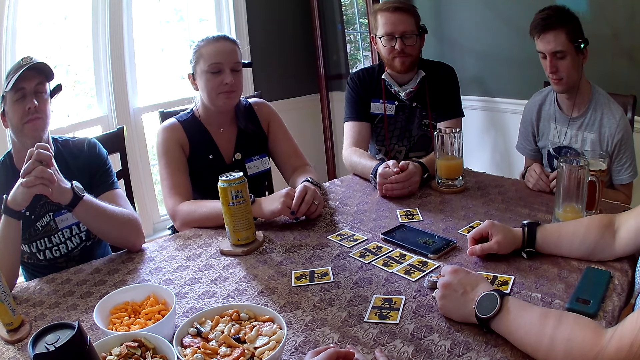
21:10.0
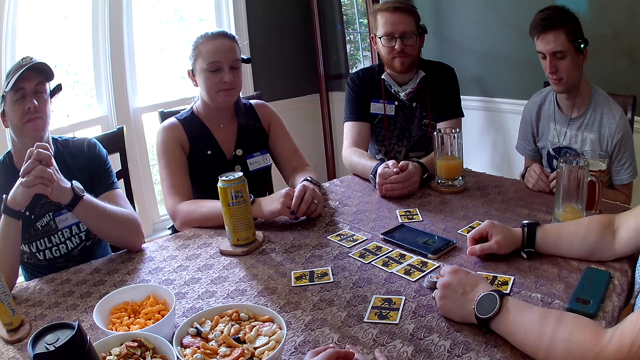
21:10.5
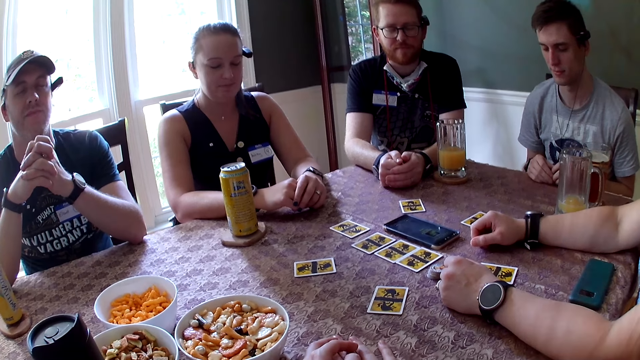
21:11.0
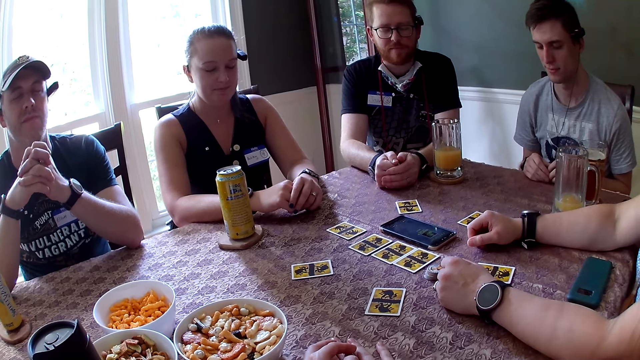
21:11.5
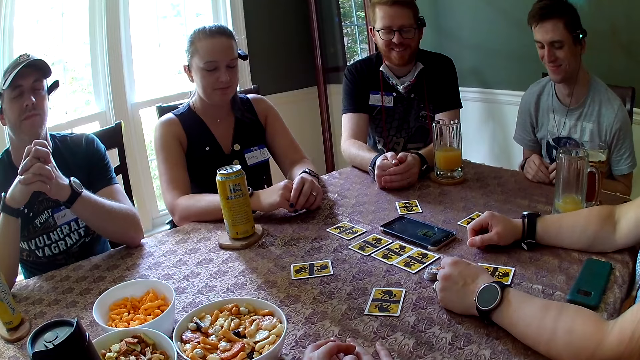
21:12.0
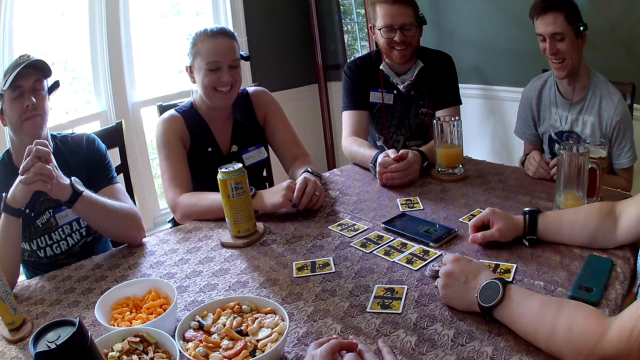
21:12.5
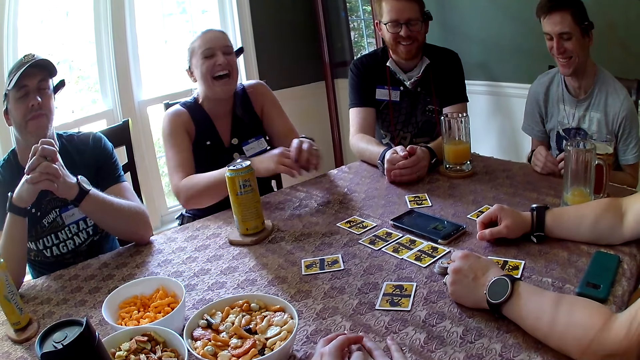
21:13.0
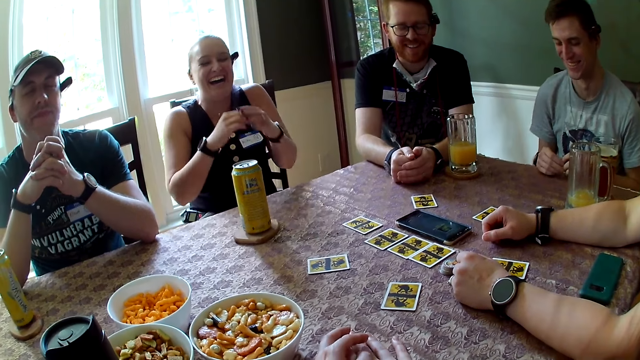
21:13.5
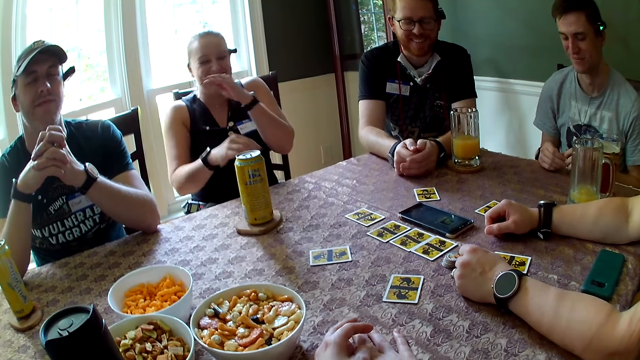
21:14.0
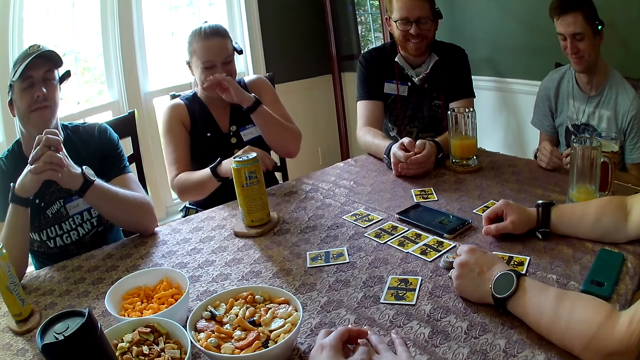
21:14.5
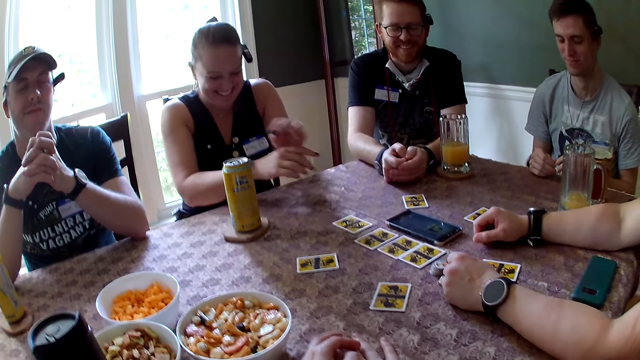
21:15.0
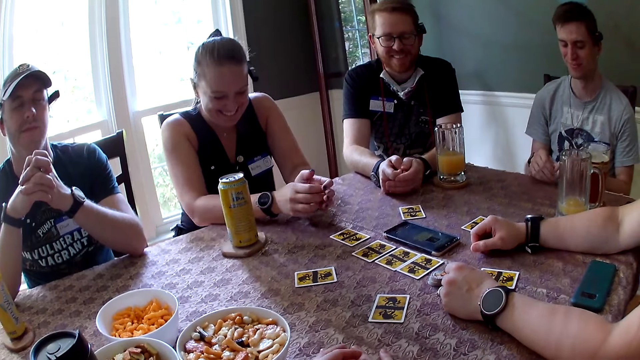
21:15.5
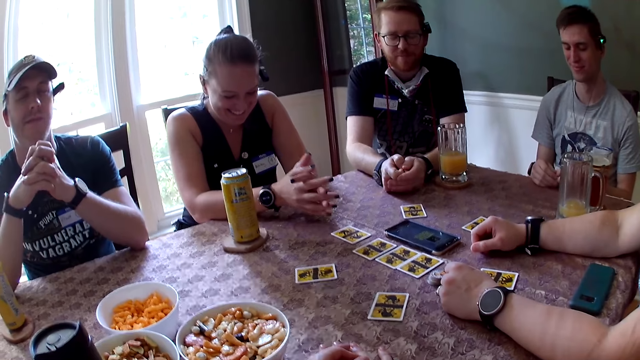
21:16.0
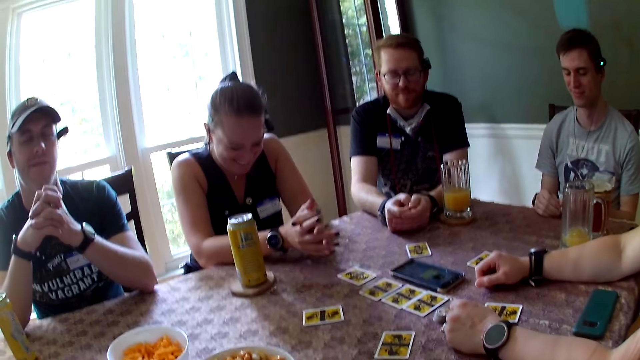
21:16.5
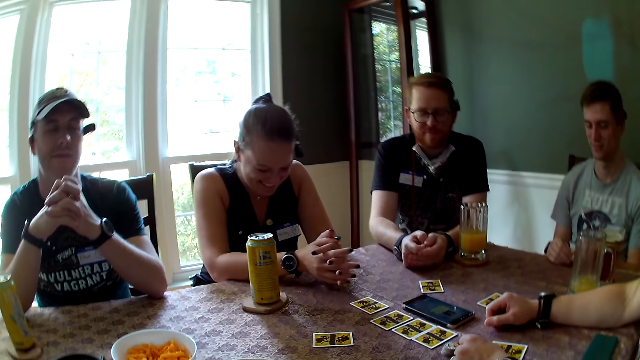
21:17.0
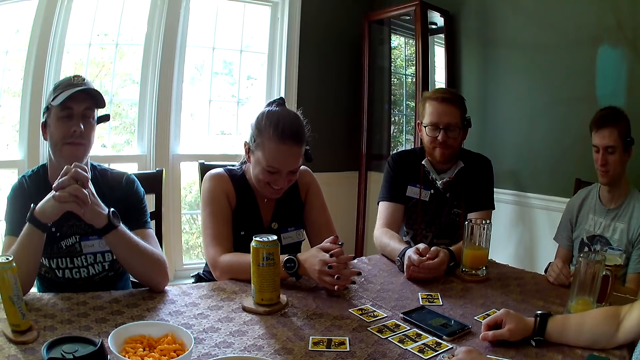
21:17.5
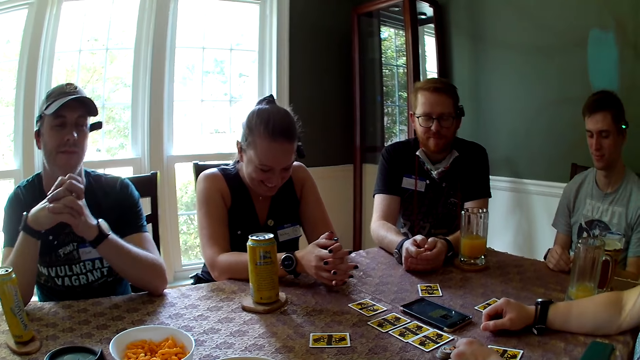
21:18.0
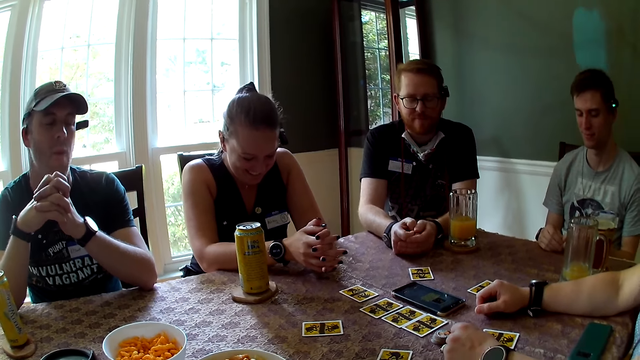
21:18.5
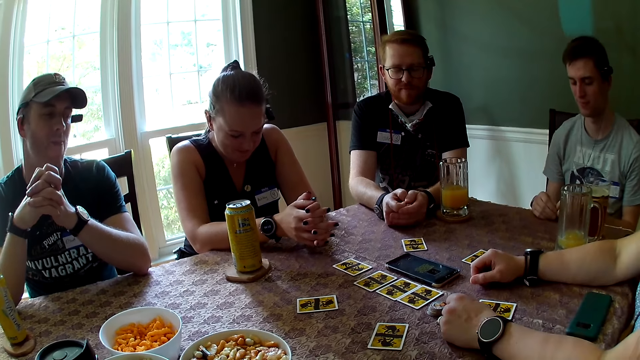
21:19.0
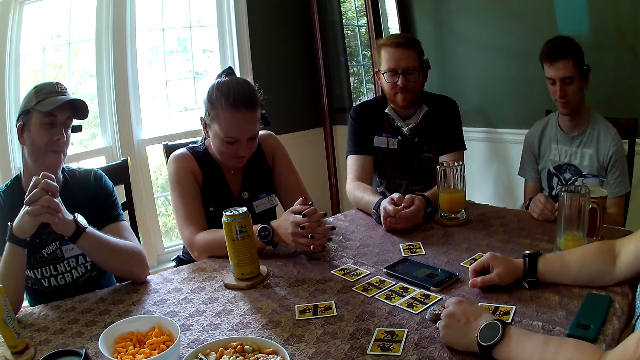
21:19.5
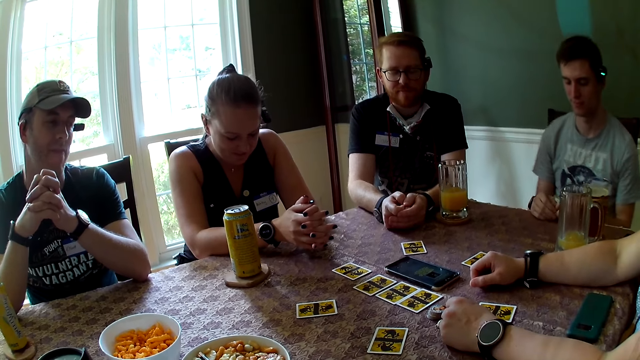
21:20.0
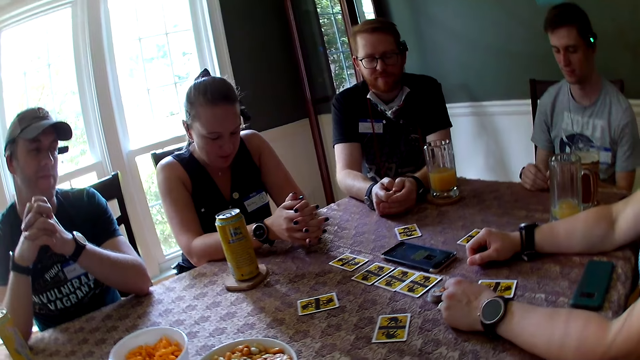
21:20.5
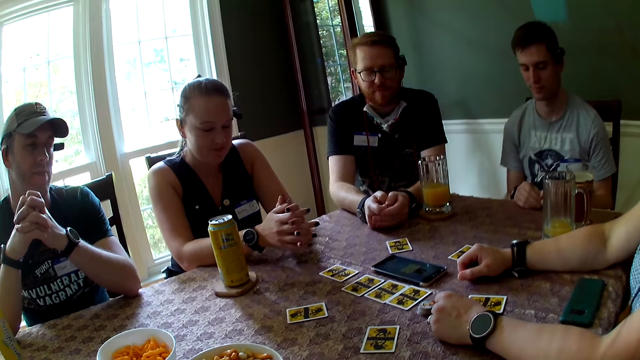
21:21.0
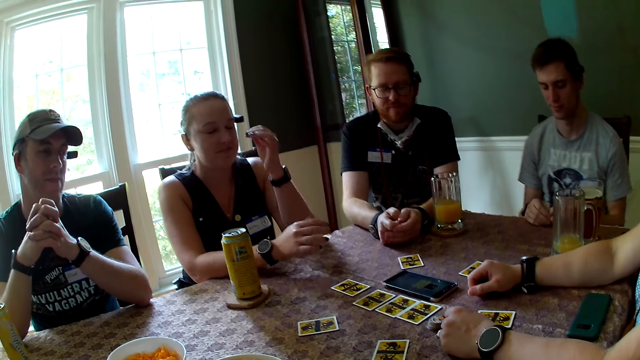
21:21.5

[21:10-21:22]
A man laughs. Another man laughs. A woman laughs. Another woman laughs. A woman leans back. The camera wearer speaks. The woman leans forward. A third man opens his eyes.

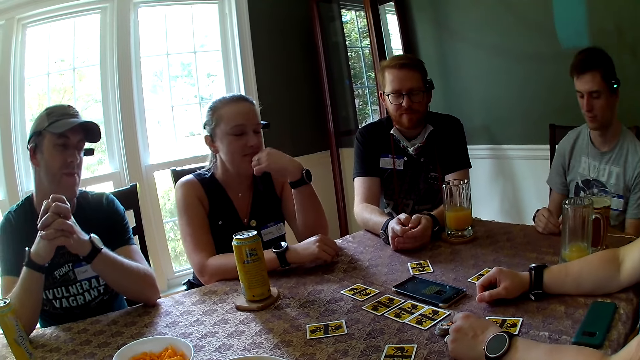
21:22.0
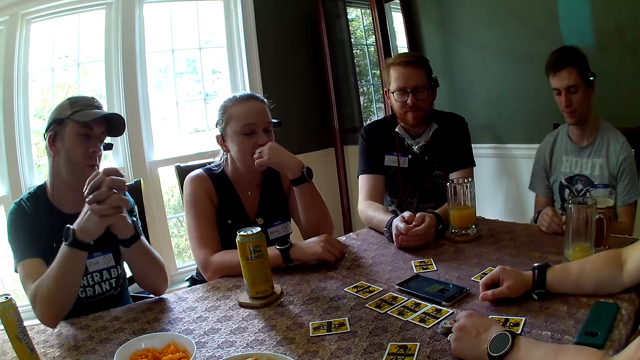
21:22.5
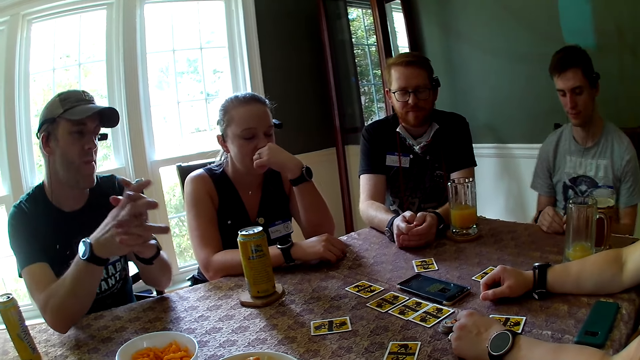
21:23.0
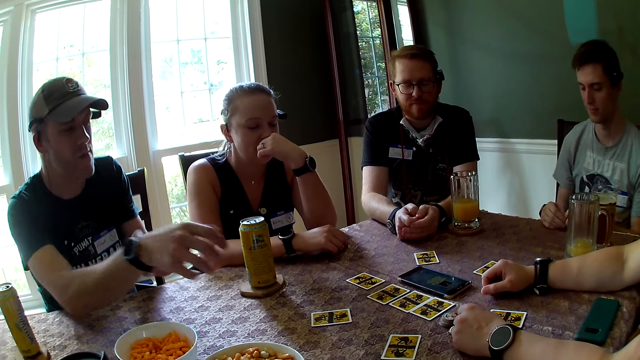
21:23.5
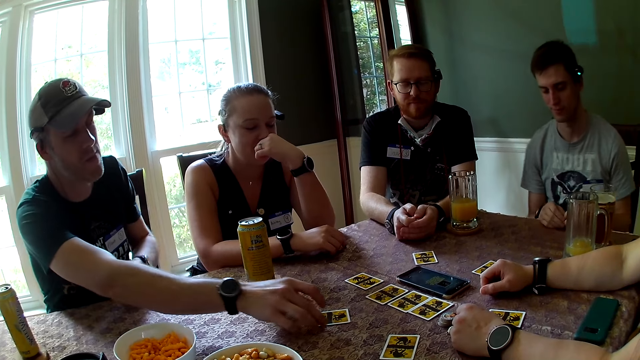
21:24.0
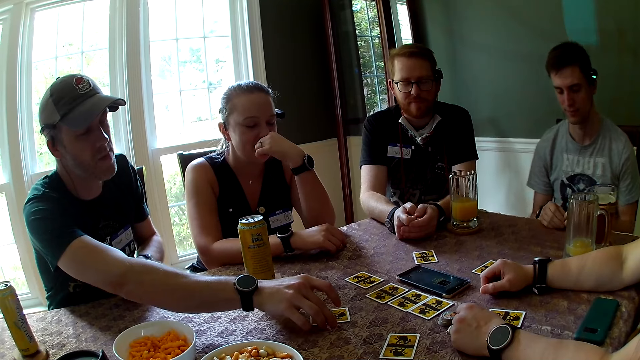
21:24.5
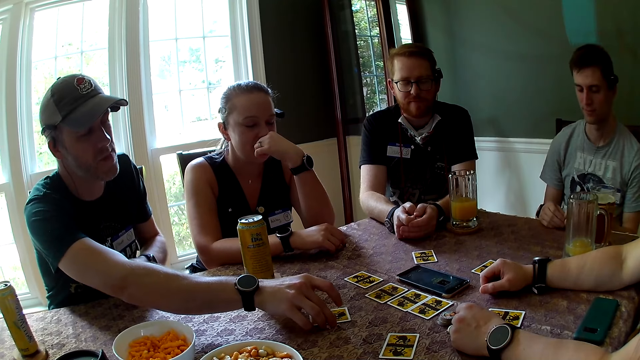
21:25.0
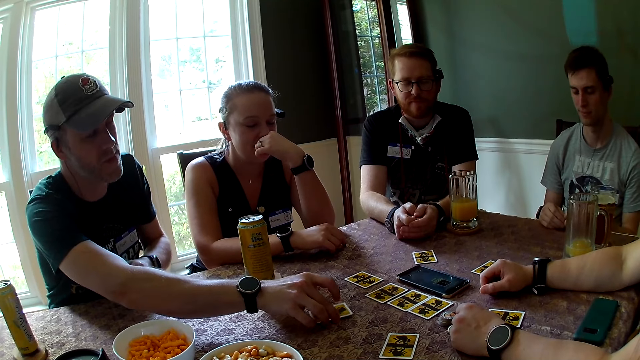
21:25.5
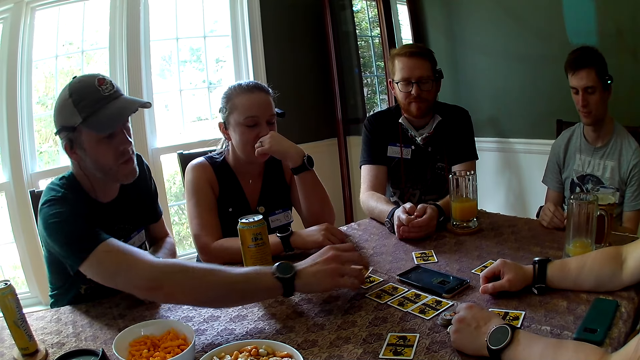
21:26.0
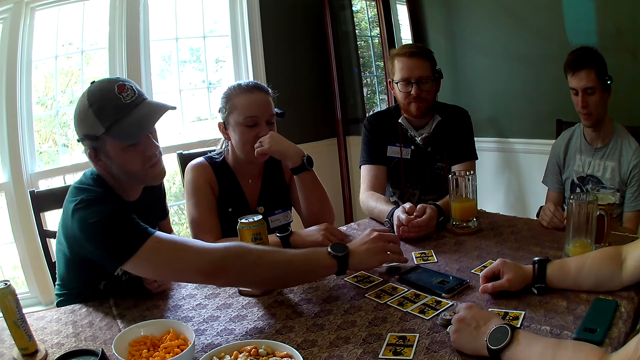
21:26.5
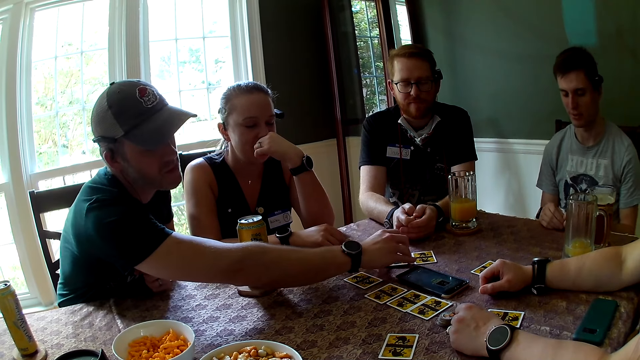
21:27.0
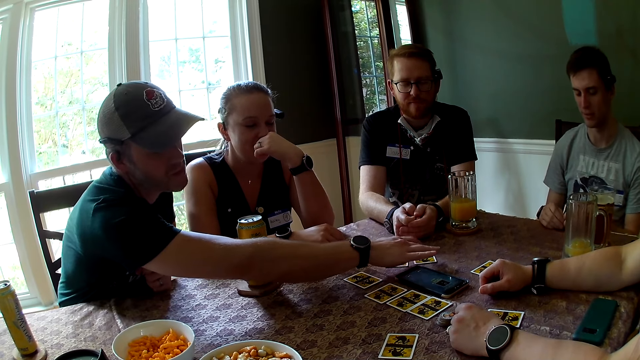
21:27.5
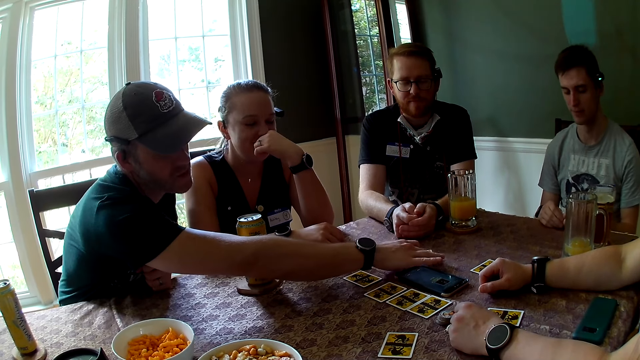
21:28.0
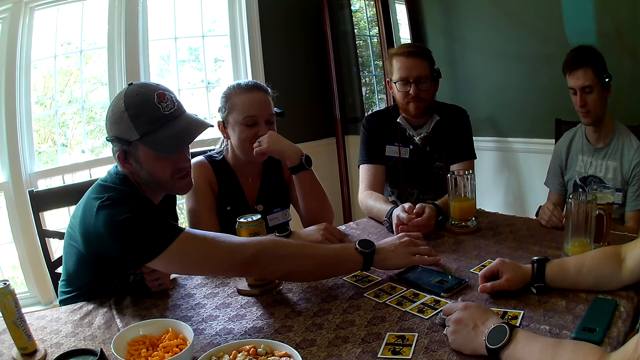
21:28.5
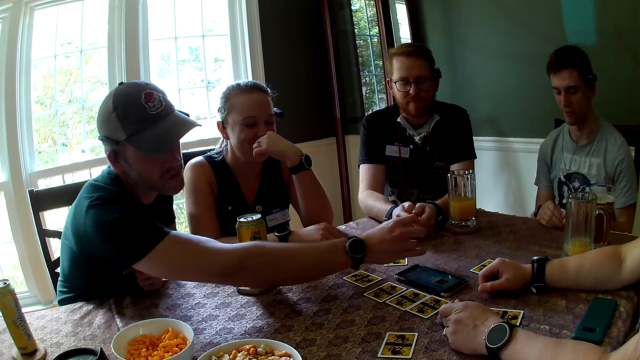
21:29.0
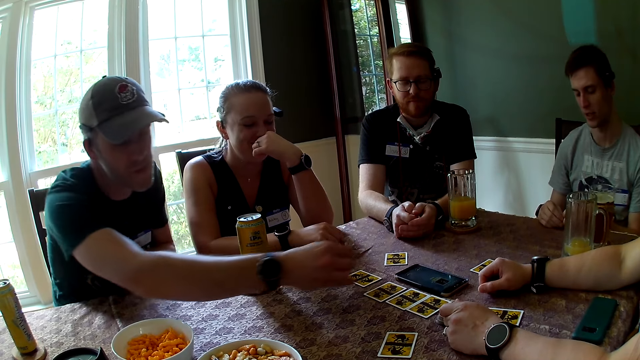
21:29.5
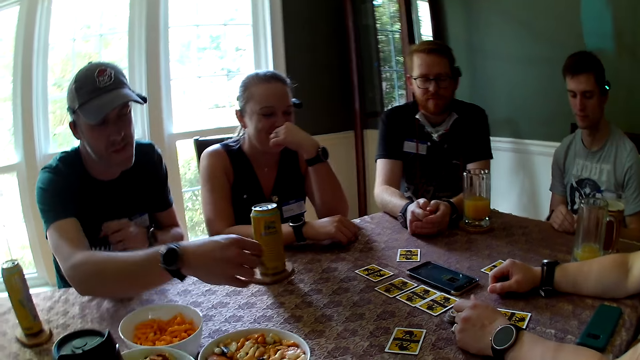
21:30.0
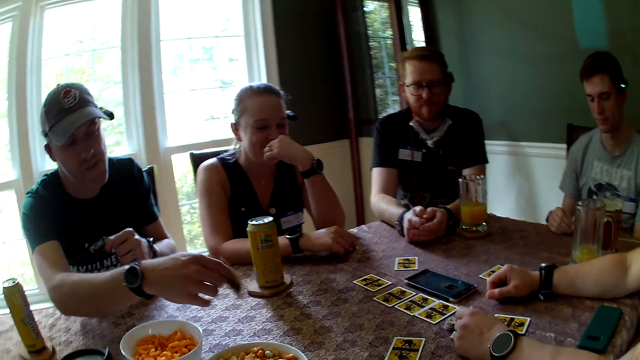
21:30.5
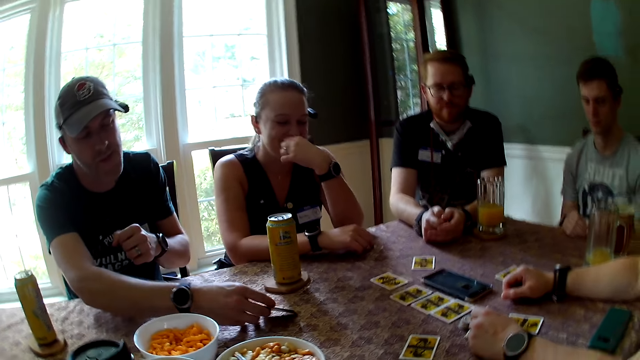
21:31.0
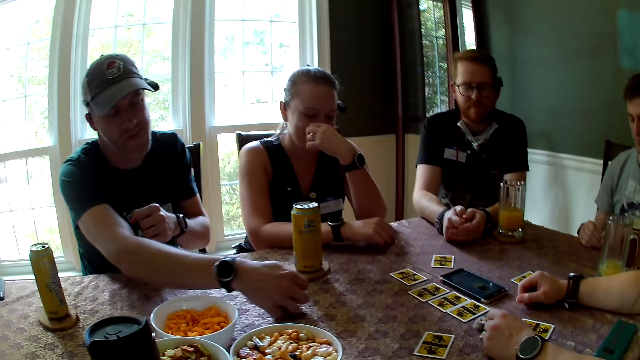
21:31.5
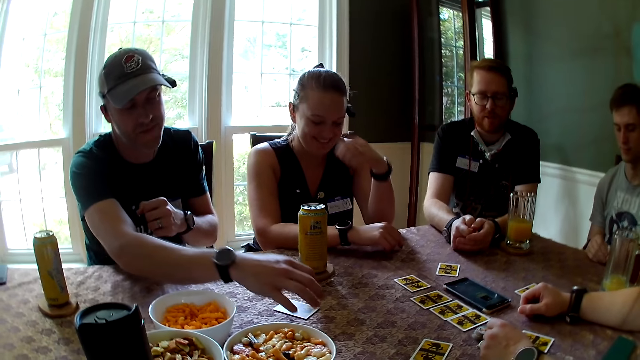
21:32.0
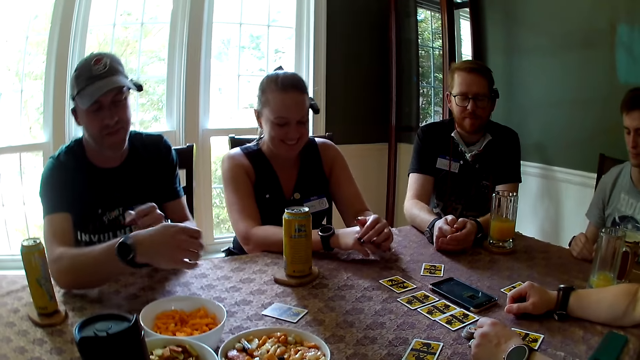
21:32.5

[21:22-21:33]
A woman puts her hand in her mouth. A man takes a card from the table with his hands. Another man speaks to a group of people at the table. The first man drops the card on the table. The first man takes a card from the table with his hands, checks the card, and drops the card on the table.
